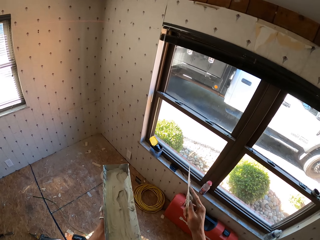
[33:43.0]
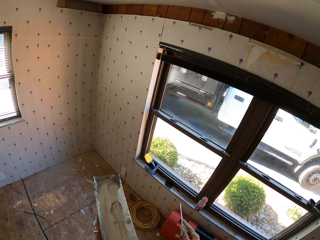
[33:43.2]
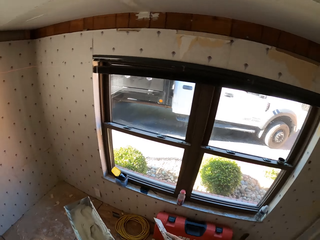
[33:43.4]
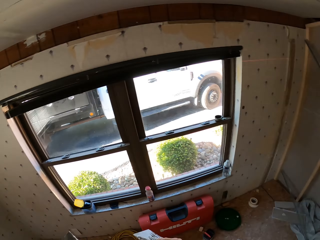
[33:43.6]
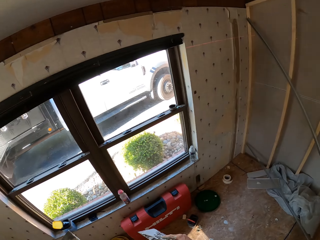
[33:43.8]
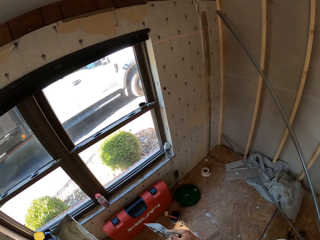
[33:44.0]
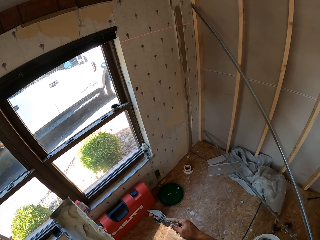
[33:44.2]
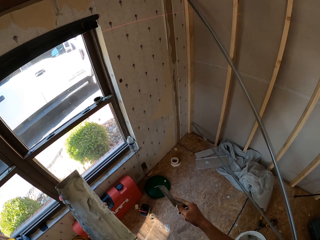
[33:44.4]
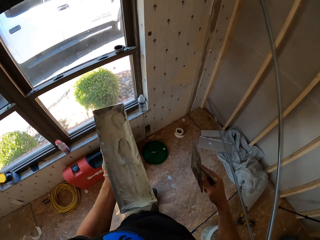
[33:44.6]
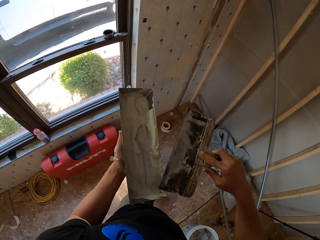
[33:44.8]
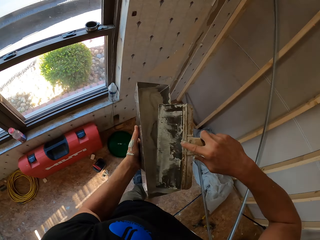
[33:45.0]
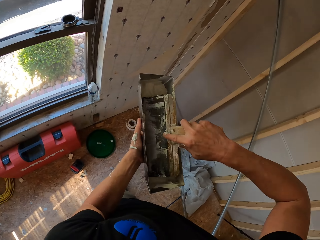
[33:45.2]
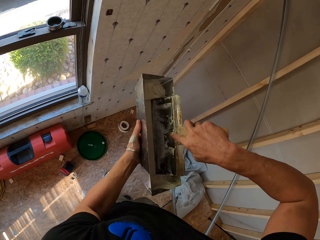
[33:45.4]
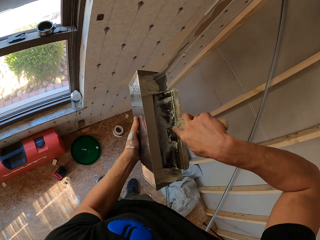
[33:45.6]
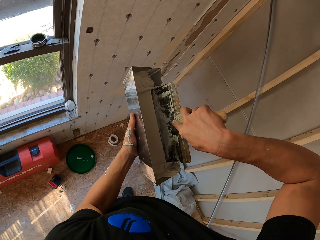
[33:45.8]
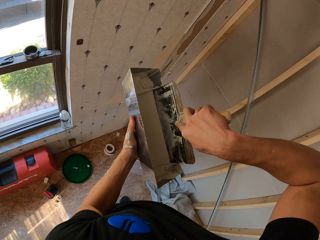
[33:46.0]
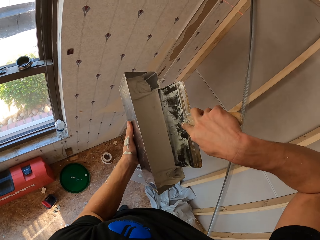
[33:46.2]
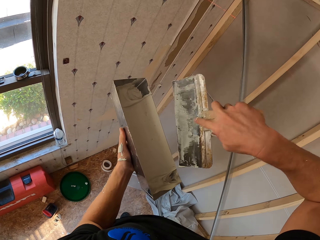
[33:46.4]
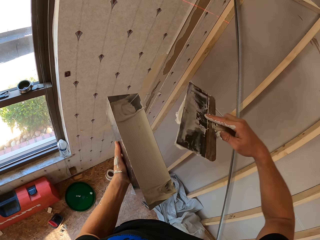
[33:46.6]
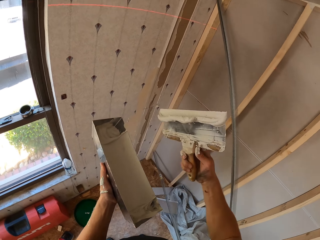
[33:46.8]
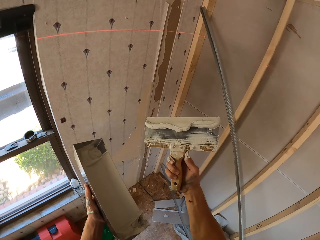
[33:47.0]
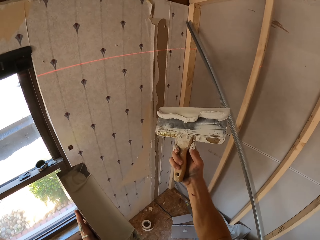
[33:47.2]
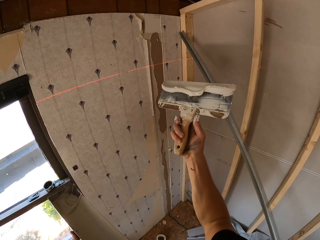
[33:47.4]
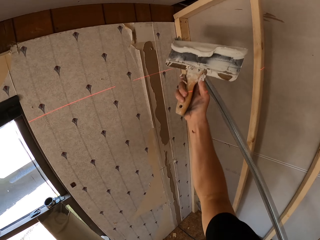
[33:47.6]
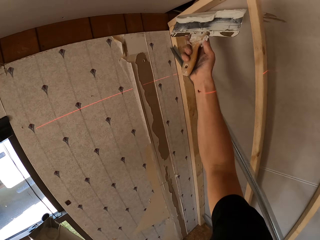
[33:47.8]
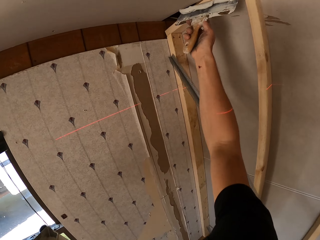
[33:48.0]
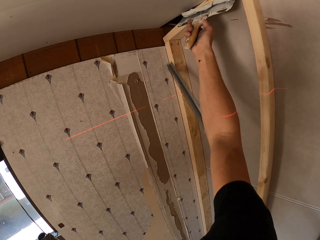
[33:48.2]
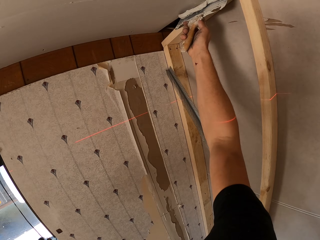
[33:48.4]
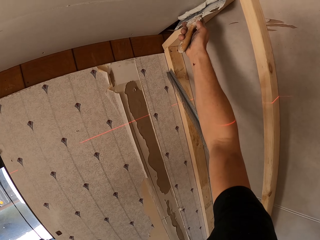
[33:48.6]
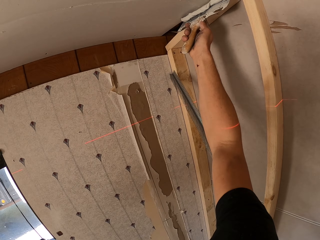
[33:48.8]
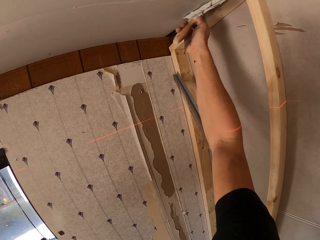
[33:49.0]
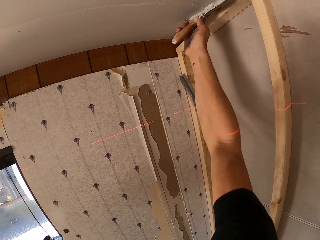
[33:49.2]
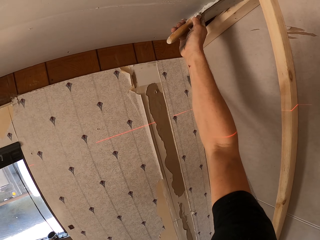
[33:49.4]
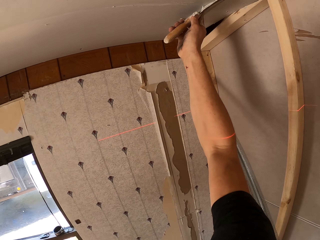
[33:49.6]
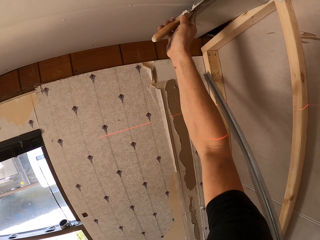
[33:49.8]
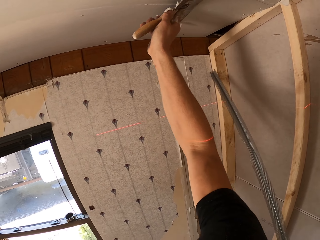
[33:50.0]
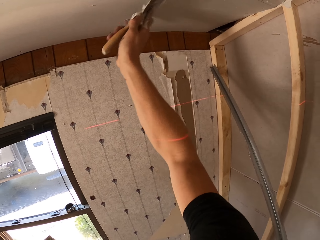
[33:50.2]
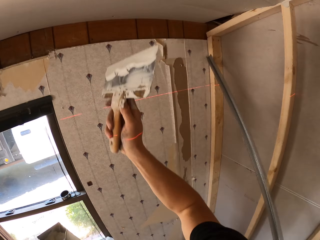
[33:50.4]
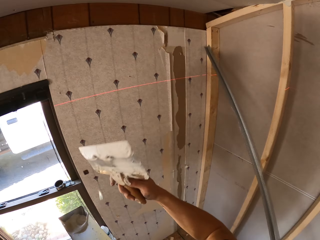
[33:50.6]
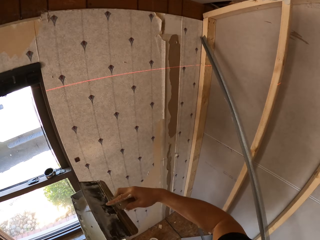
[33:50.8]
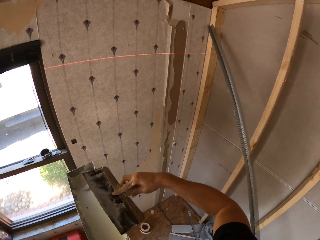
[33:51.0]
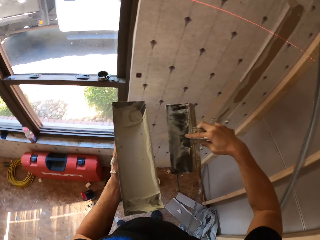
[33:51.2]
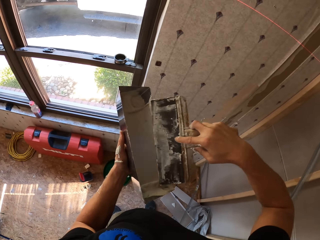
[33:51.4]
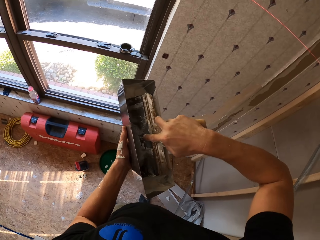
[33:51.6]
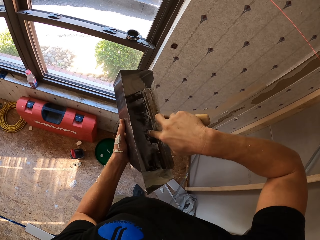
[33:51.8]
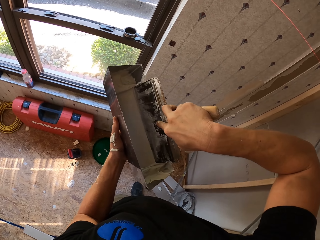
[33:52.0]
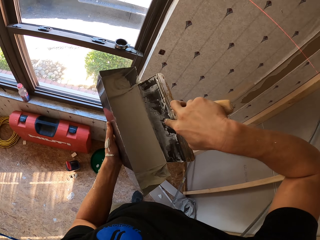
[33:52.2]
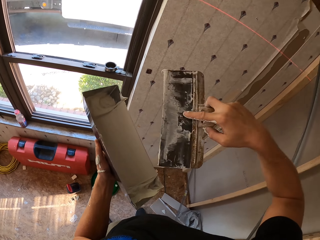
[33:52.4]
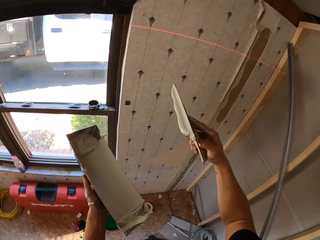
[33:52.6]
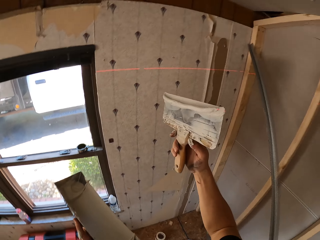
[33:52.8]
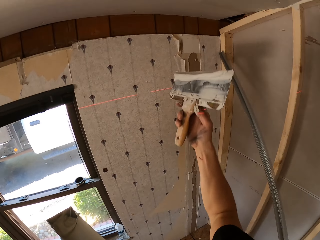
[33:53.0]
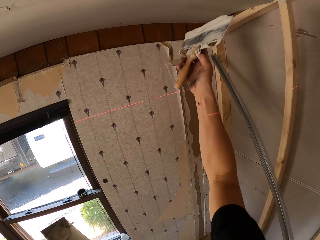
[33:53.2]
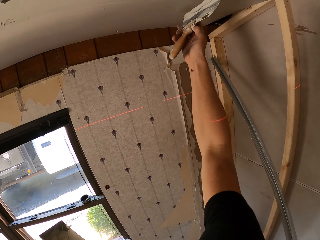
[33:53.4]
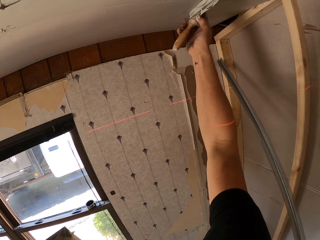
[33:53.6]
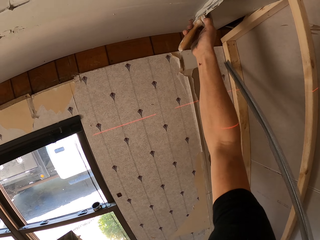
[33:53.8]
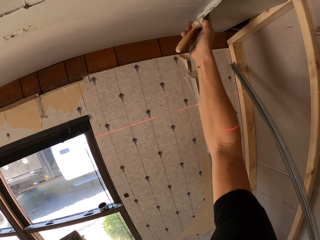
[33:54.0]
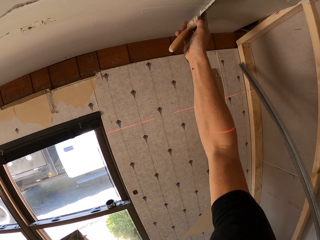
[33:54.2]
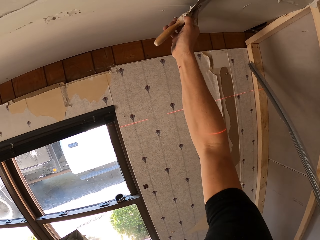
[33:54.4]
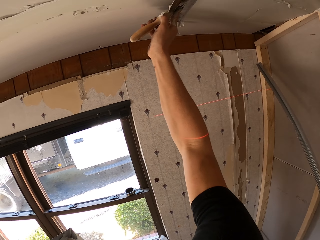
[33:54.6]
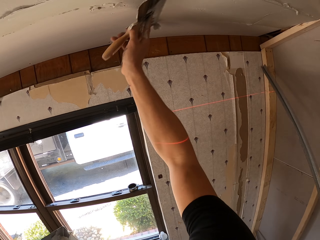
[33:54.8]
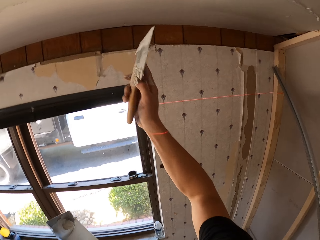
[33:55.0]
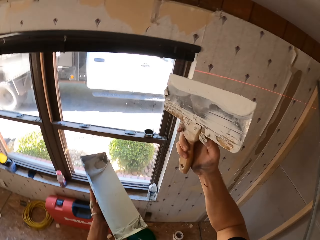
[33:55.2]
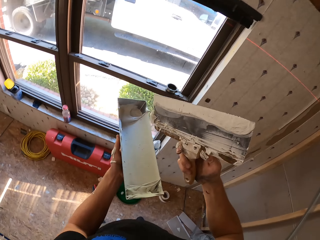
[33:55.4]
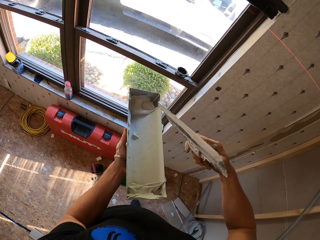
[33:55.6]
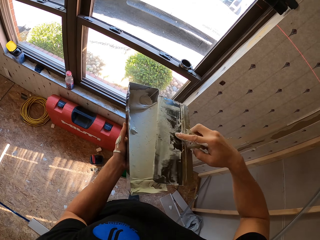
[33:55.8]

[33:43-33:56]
The camera wearer examines the trowel. They look around. They walk around. They collect the substance with a scraper. They examine the trowel. They apply the substance on the ceiling. They adjust the substance on the metallic item. They remove excess paint. They collect the substance with the scraper. They apply the substance on the ceiling.

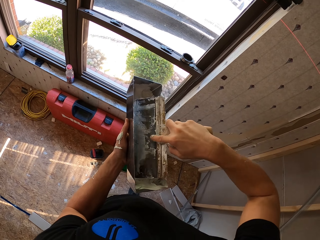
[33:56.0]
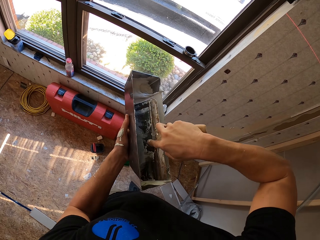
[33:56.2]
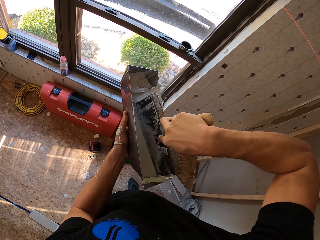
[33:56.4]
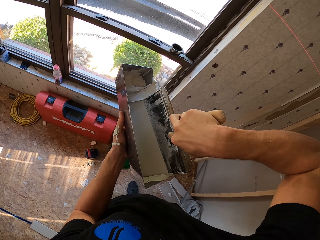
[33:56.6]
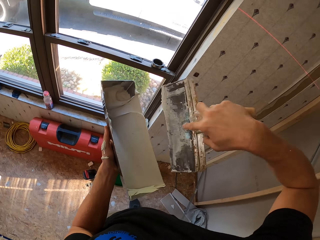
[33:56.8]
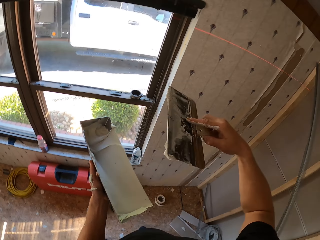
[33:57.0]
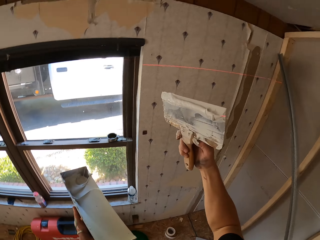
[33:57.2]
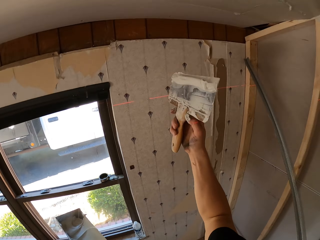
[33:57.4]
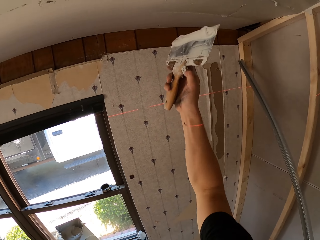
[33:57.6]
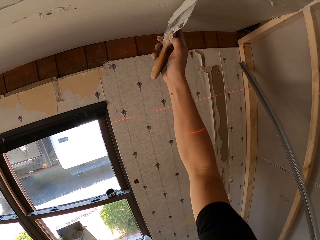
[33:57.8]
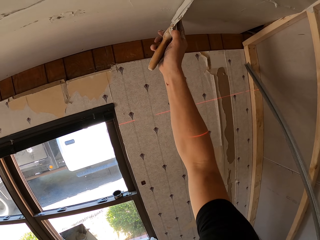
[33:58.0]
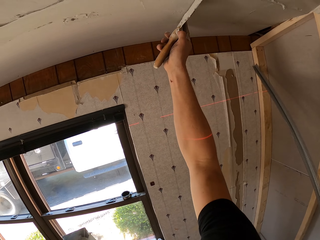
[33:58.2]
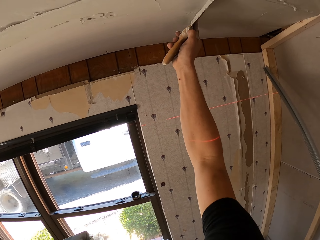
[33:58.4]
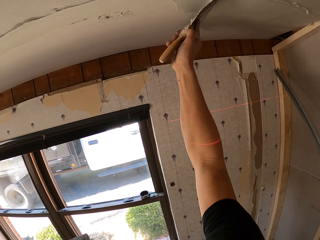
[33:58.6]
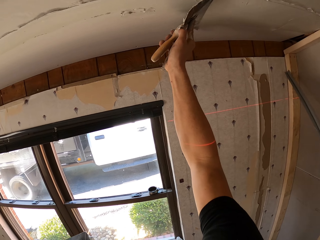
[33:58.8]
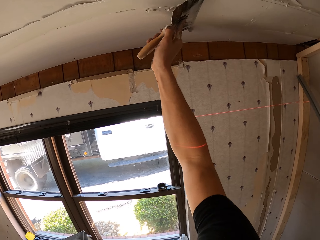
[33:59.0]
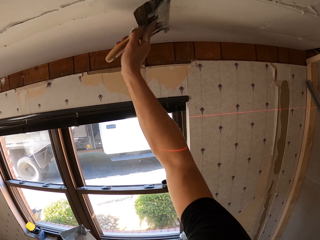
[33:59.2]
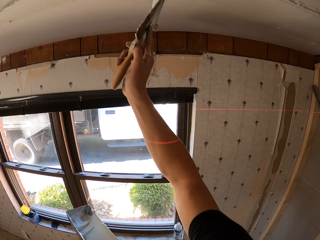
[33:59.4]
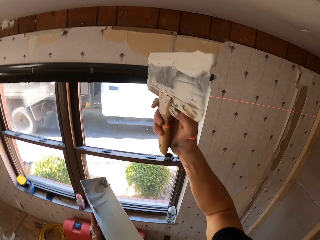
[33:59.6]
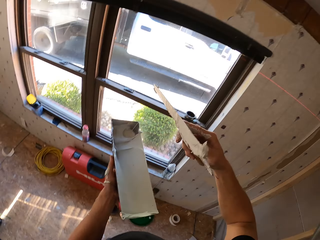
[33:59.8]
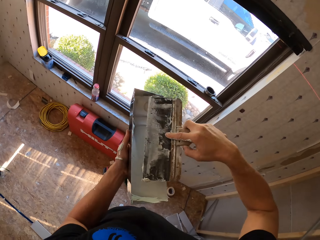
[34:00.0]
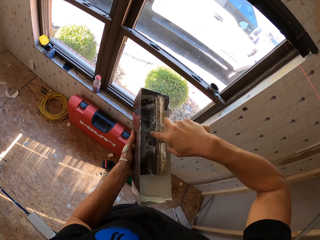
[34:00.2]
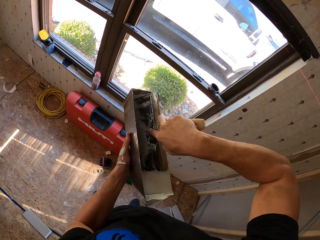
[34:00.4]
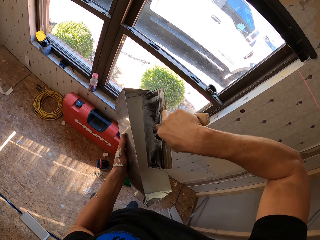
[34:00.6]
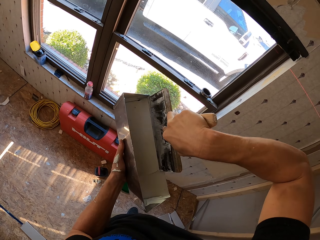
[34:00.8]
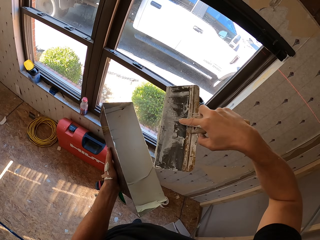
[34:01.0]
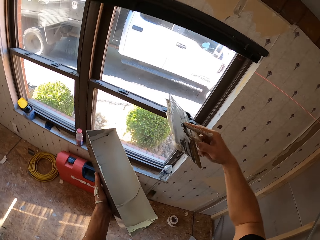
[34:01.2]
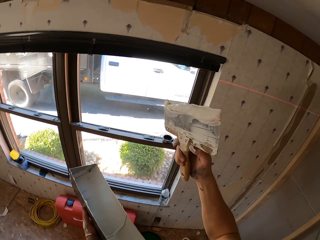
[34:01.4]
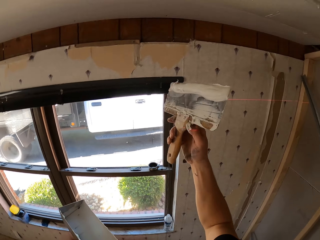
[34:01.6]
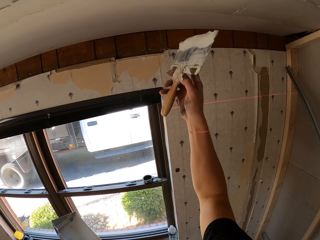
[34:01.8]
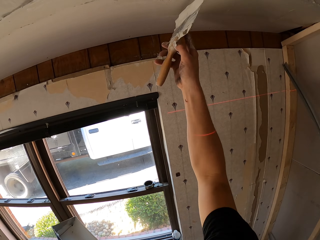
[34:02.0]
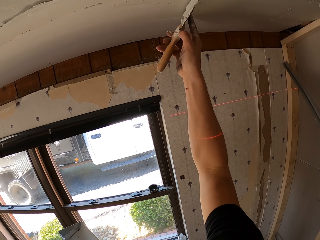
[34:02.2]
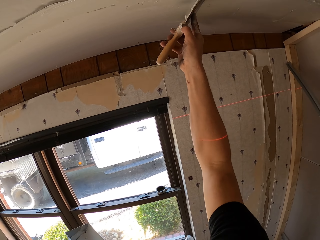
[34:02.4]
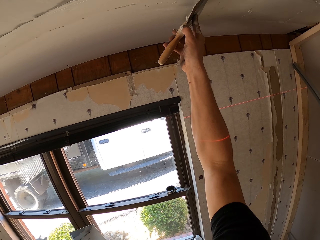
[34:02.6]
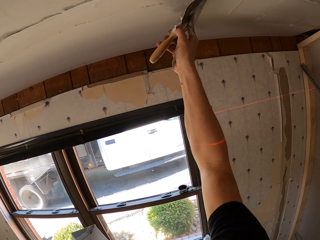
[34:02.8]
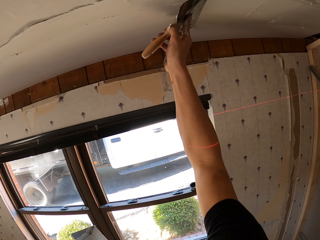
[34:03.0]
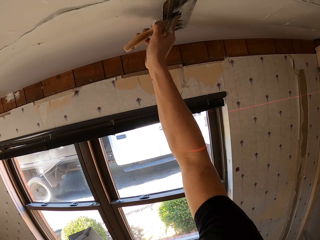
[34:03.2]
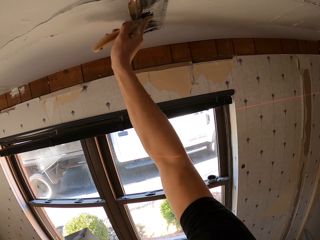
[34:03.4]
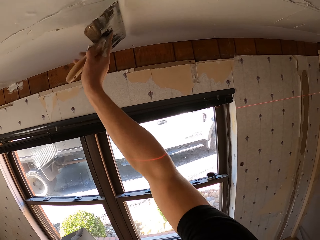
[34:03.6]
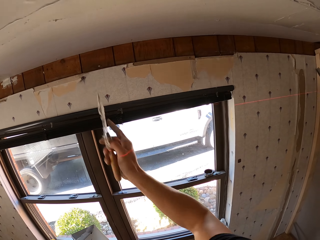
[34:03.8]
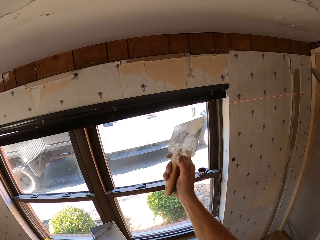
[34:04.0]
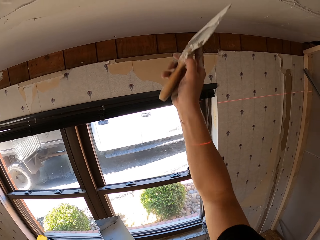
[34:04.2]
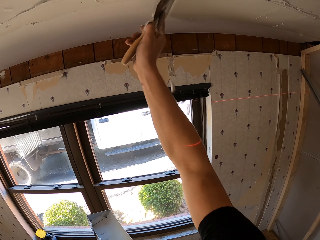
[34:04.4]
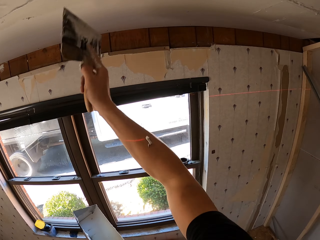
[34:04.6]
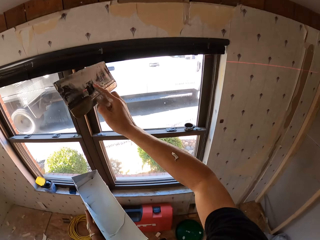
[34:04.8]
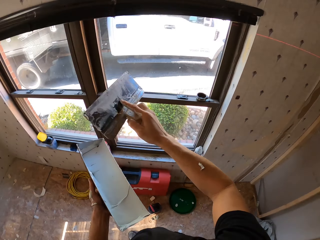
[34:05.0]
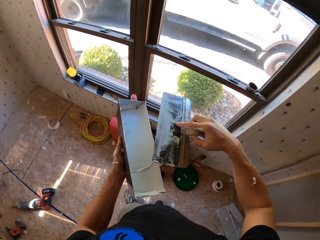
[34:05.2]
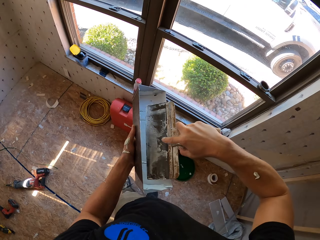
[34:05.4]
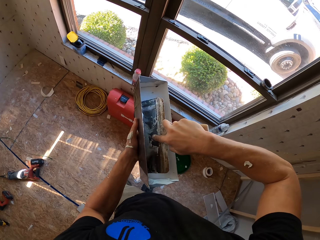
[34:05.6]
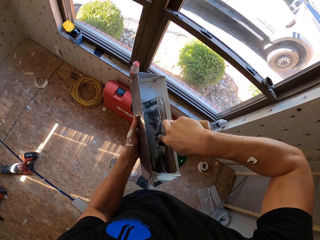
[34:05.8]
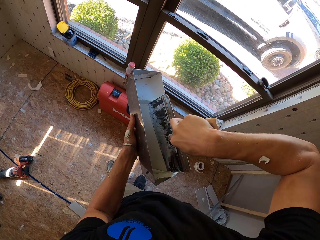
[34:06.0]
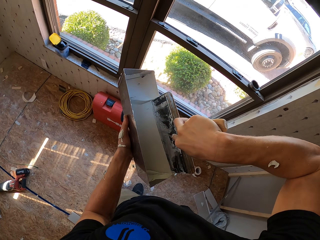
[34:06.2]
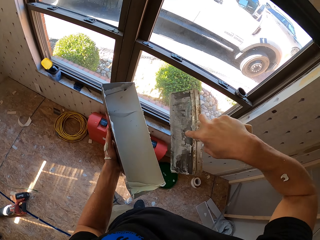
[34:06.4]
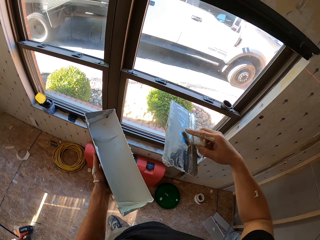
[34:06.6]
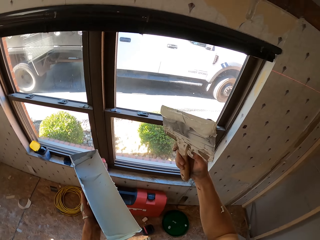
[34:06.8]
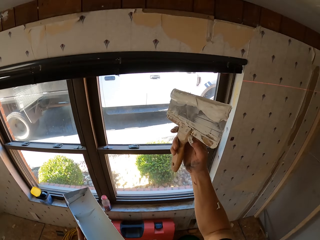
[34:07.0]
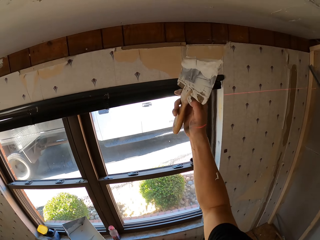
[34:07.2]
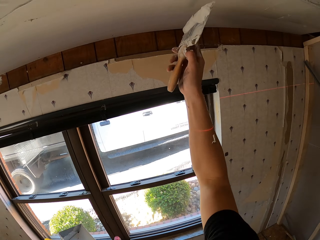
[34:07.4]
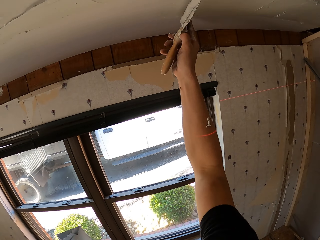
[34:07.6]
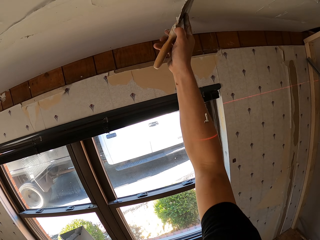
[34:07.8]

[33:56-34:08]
The camera wearer collects the substance. They apply the substance on the ceiling. They collect the substance. They apply the substance on the ceiling. They collect the substance.
